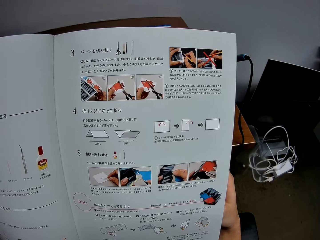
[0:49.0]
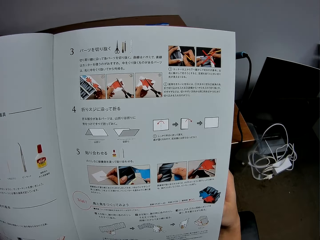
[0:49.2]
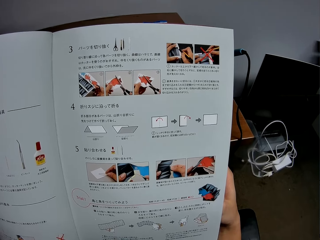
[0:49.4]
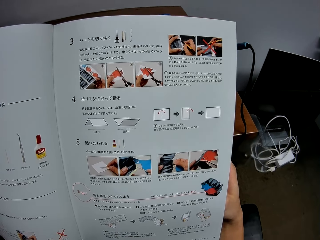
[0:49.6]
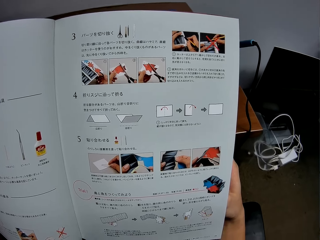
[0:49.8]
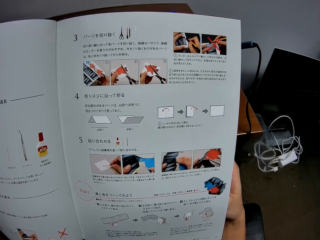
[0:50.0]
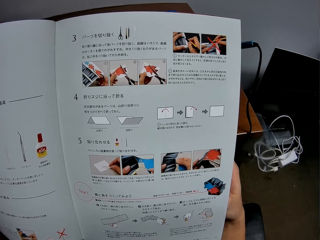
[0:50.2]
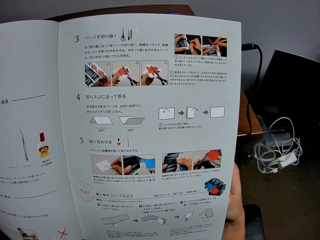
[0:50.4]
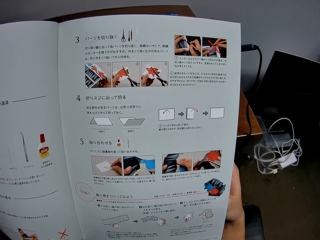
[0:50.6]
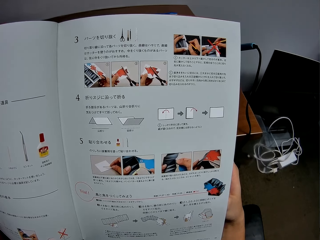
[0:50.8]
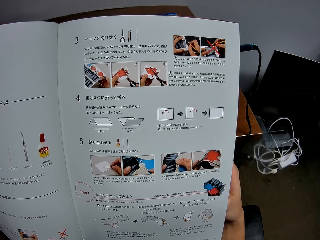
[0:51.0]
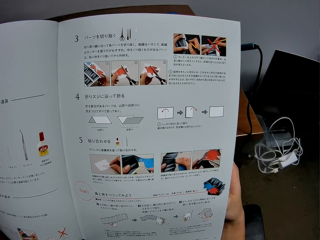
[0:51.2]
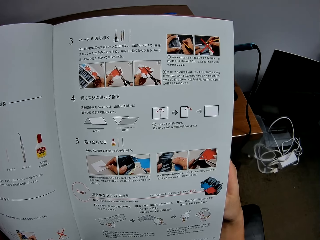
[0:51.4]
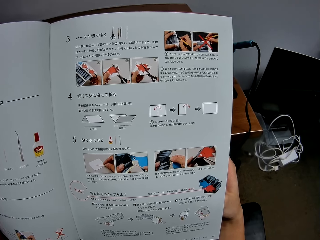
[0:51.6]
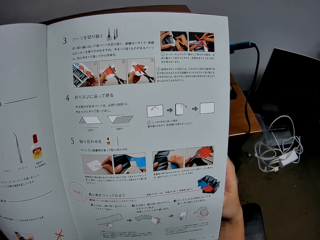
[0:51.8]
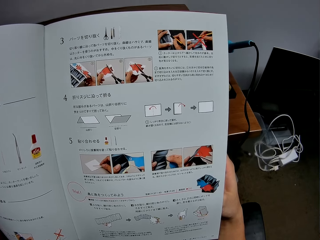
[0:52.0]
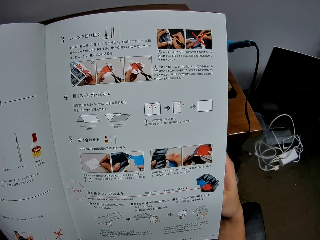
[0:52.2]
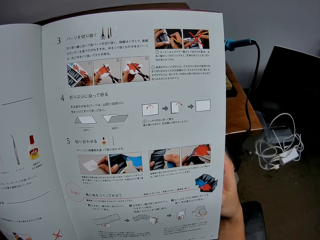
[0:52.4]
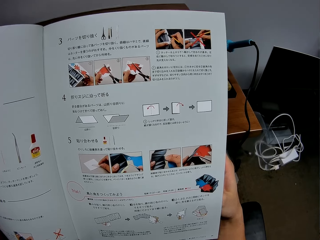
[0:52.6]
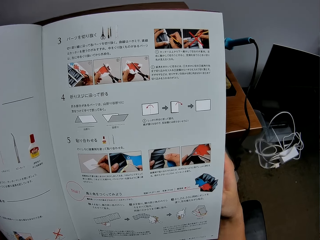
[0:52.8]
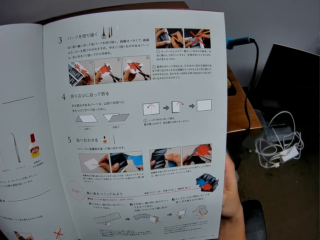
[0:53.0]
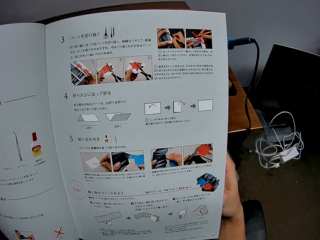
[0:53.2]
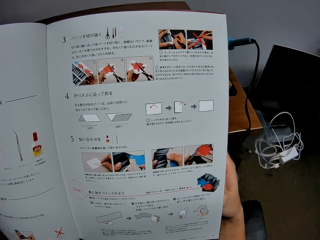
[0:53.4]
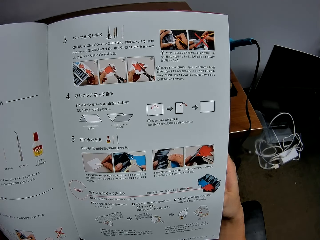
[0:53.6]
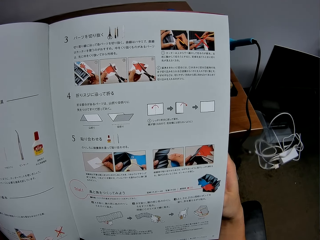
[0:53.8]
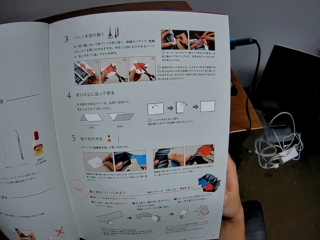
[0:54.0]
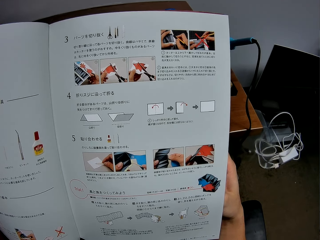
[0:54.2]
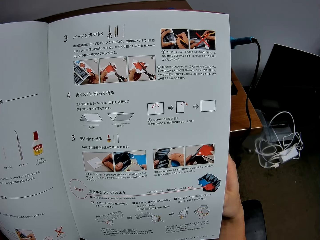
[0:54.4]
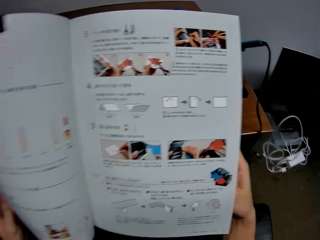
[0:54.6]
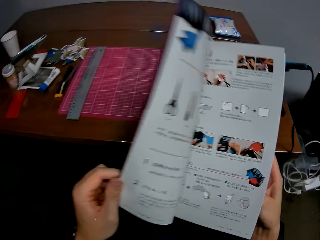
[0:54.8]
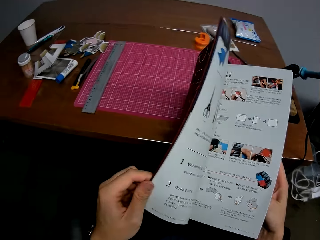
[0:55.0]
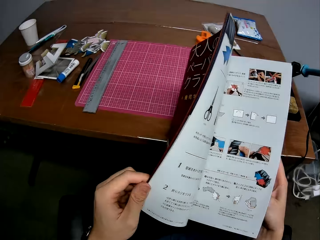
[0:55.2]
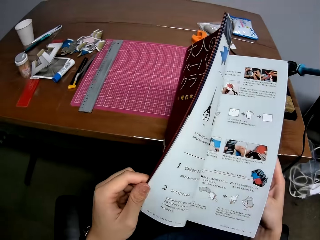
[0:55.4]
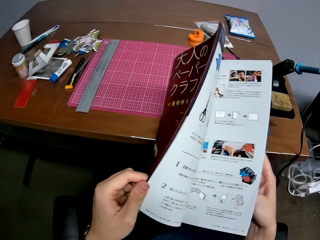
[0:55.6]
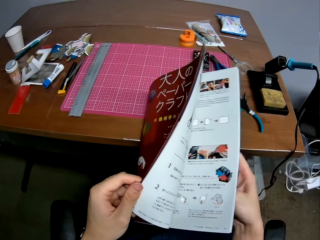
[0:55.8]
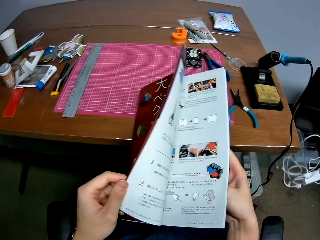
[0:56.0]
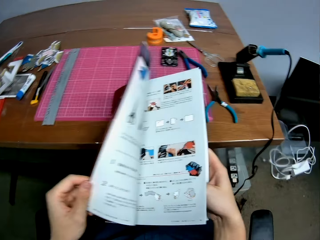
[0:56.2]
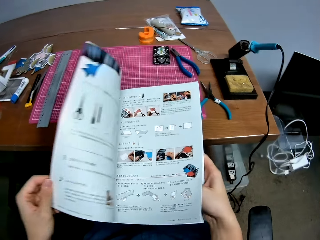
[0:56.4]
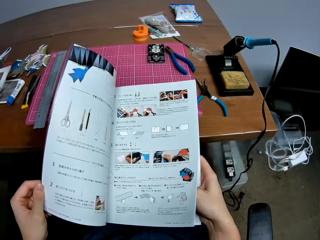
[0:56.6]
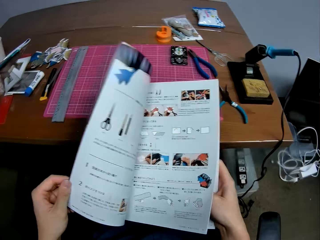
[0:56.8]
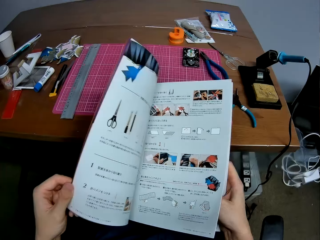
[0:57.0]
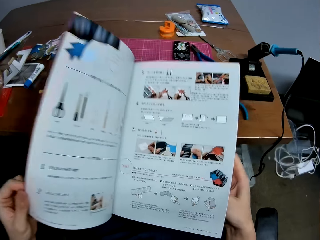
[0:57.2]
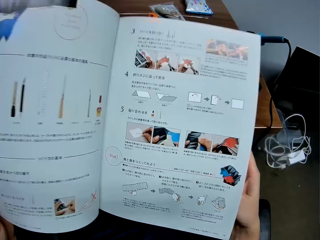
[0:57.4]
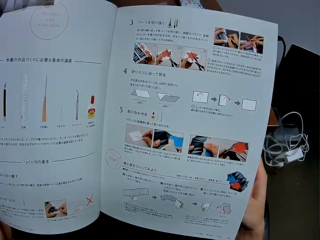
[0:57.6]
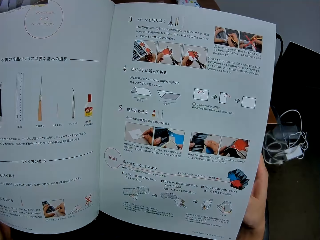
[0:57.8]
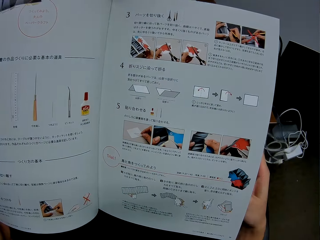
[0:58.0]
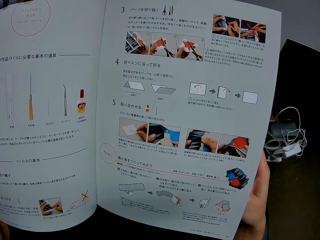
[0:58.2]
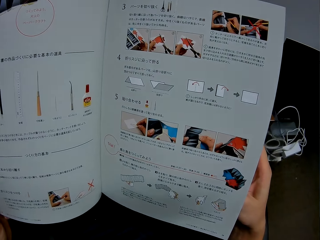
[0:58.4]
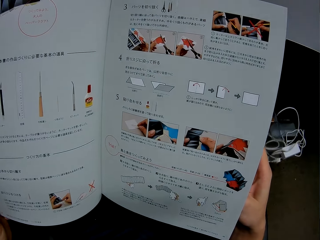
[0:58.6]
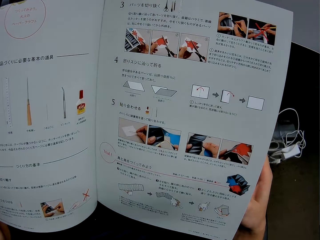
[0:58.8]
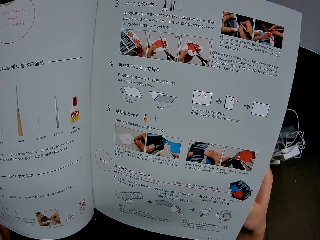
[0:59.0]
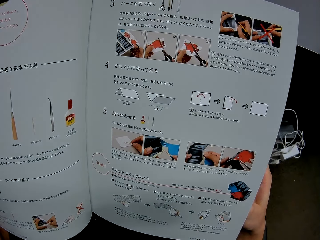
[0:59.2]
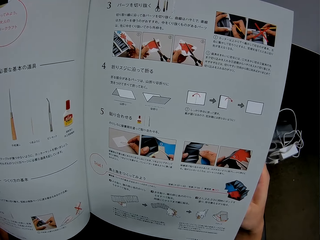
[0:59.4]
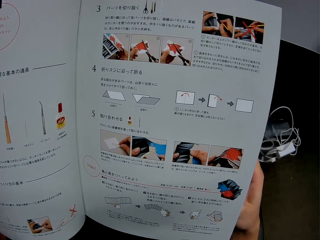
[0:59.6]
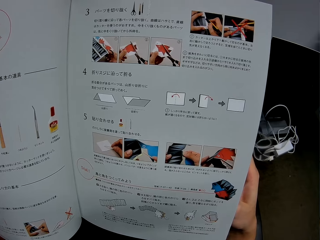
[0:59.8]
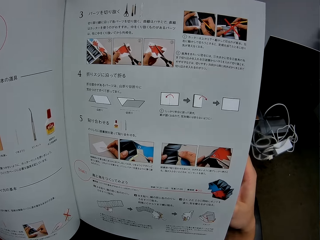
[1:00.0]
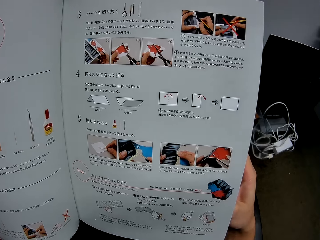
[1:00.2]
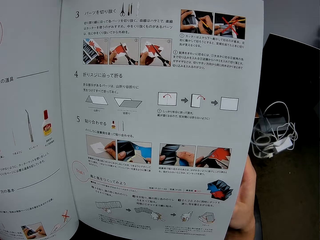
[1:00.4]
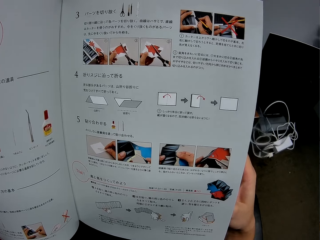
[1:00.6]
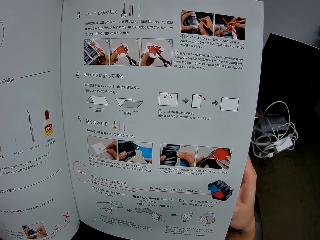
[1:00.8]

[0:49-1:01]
The camera wearer places an instruction book on a table. They turn a page of a drawing book with a hand. They raise the instruction book from the table. They look at the drawing book on a hand.

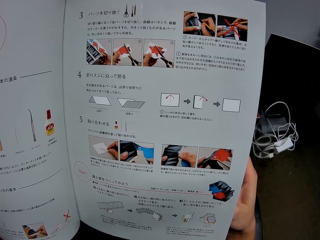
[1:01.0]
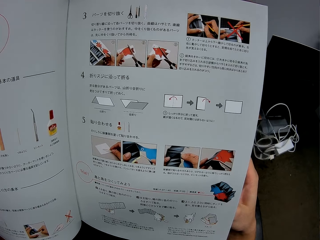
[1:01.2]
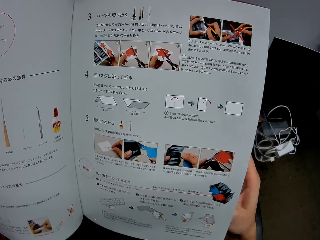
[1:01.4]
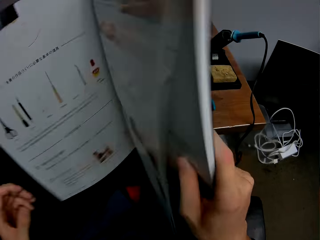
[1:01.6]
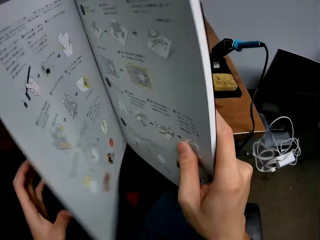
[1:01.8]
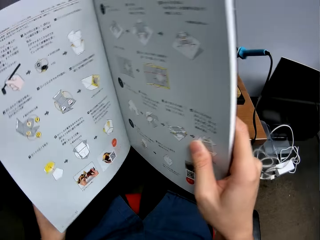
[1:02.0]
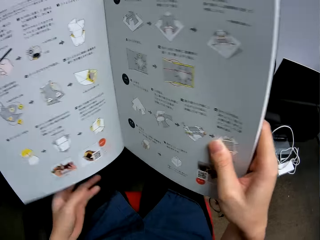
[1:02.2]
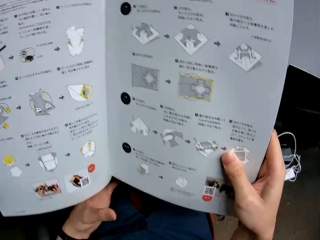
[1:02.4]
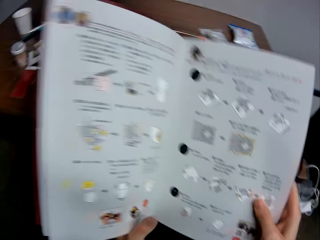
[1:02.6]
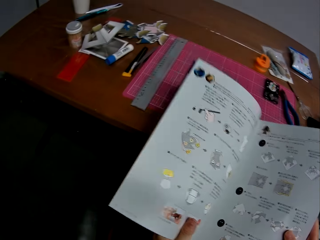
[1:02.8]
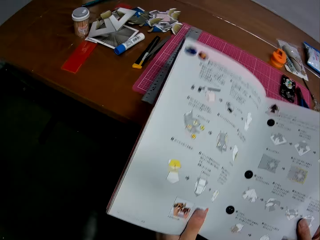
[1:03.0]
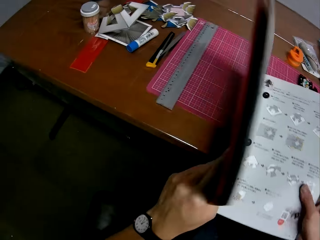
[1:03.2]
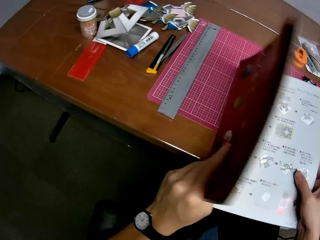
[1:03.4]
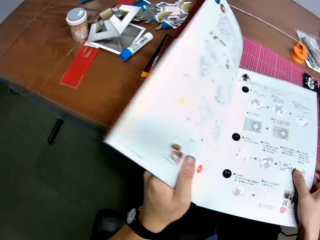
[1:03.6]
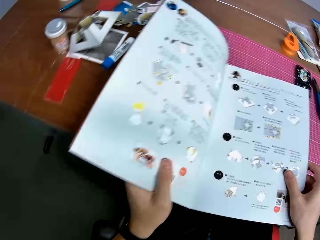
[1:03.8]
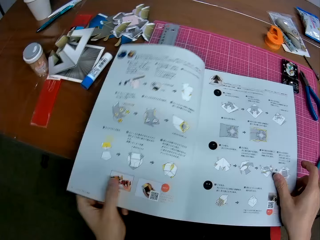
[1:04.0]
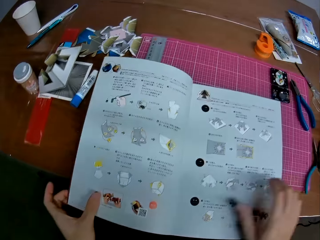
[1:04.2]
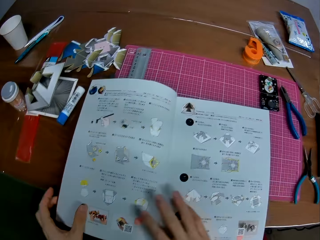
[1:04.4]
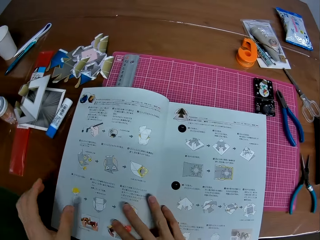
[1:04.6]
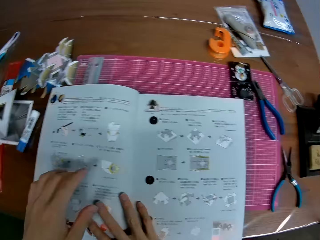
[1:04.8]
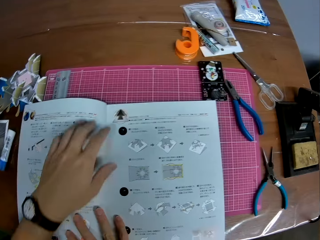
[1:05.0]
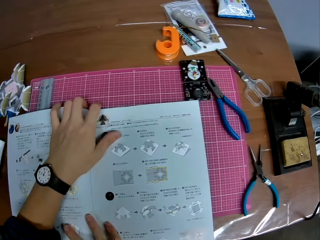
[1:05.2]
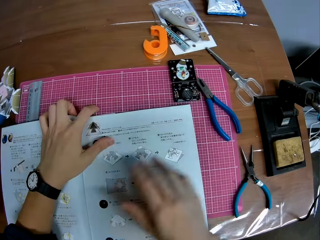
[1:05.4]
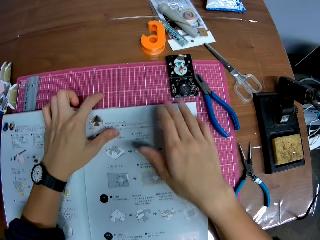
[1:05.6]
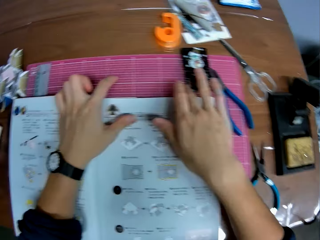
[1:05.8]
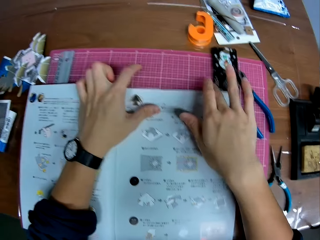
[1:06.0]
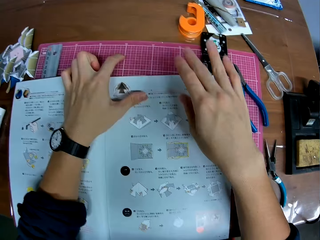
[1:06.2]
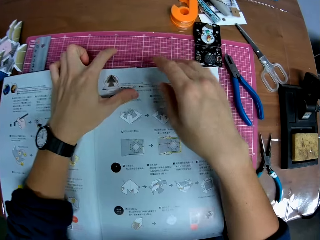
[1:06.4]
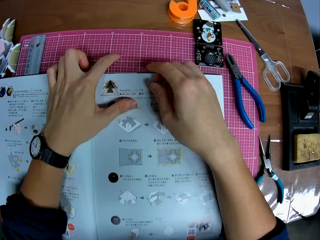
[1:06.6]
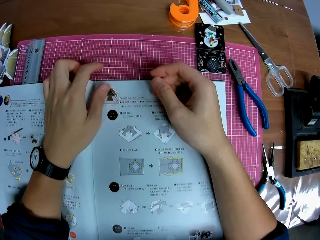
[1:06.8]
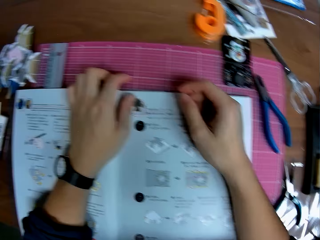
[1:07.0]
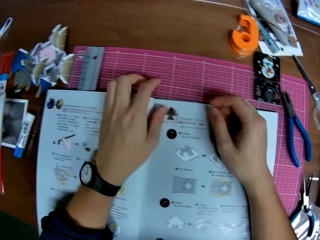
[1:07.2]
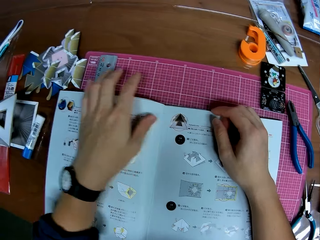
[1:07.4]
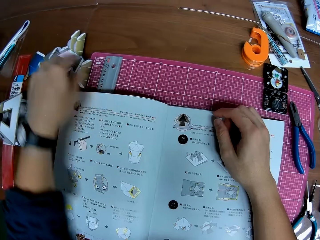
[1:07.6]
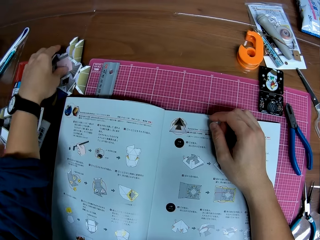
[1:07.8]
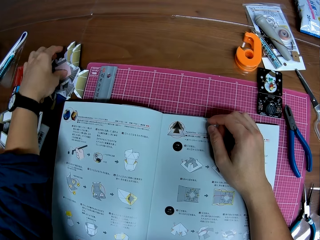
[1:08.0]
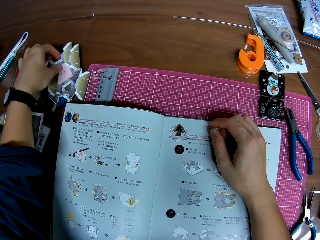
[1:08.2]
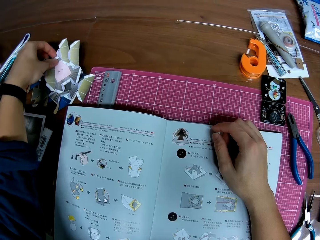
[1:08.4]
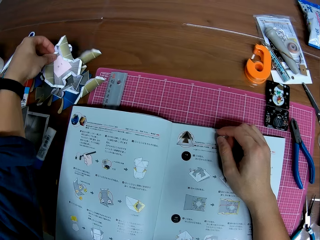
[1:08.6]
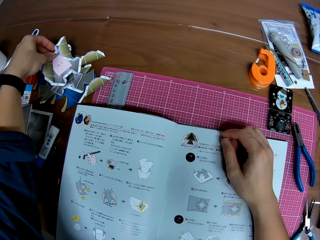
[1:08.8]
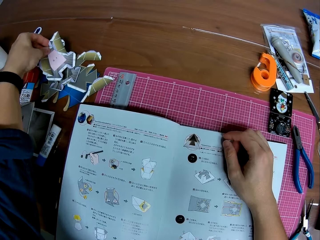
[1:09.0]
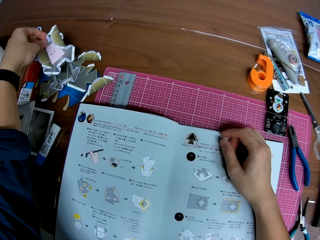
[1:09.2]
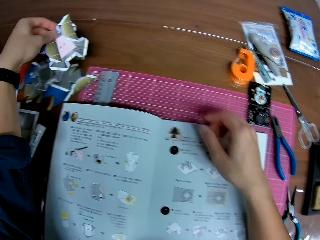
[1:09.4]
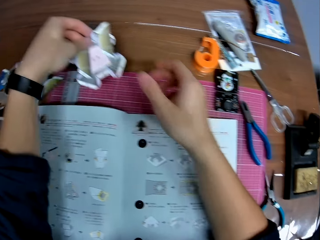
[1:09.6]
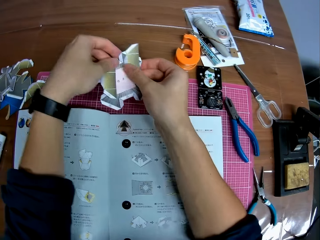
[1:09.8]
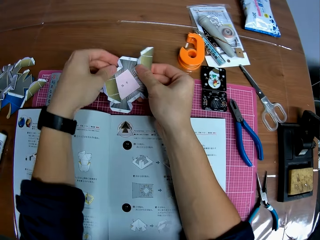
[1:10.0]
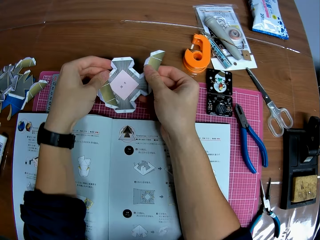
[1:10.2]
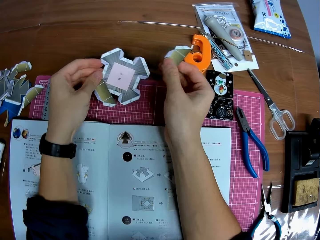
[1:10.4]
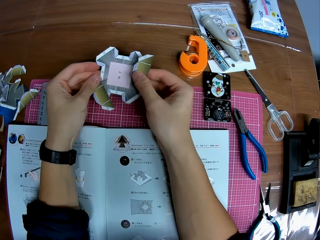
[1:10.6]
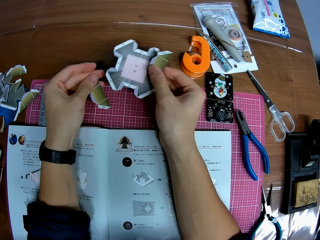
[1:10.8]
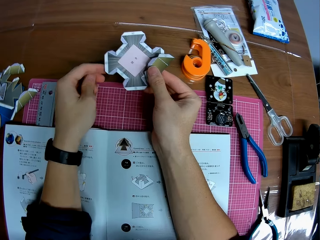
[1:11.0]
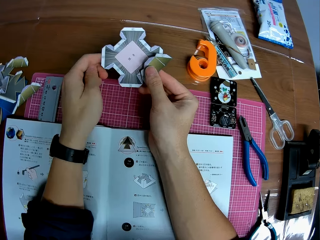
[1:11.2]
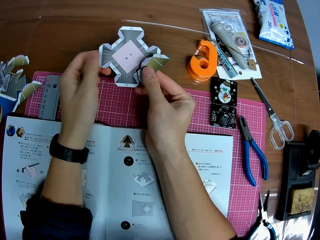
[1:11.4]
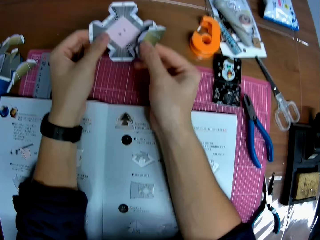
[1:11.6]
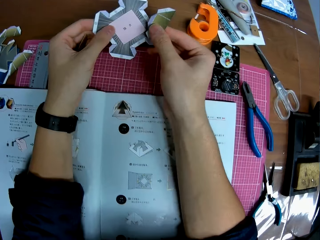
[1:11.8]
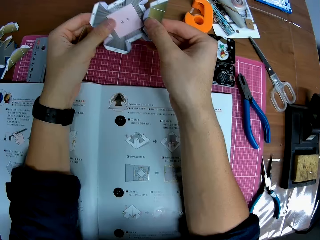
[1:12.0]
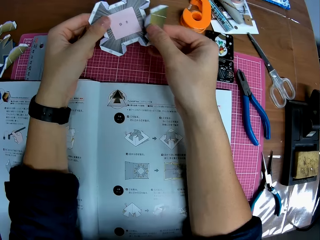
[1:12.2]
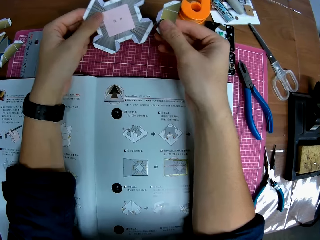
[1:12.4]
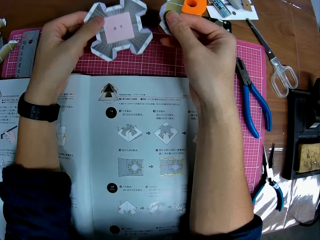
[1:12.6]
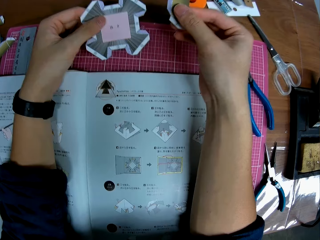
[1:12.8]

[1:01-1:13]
The camera wearer turns a page of a drawing book or instruction book with a hand. He looks at the drawing book on a hand. He puts down the drawing book on a cutting mat. He places his hands on the instruction book. He adjusts the drawing book on the cutting mat. He picks up paper crafts or craft pieces from a table. He checks through the craft pieces with both hands. He adjusts the paper crafts on a hand.
